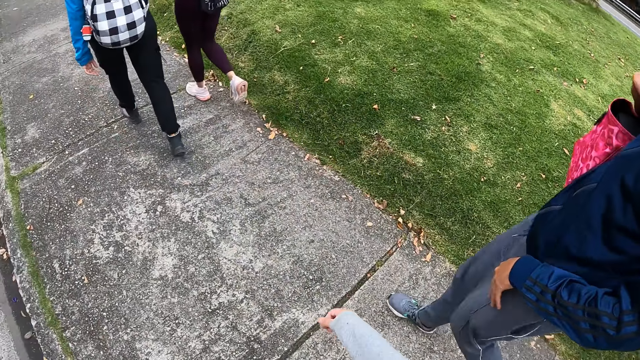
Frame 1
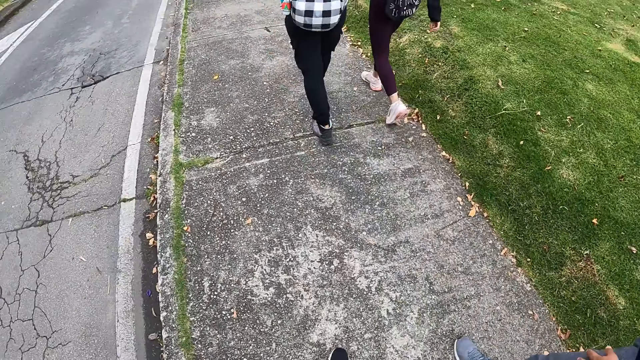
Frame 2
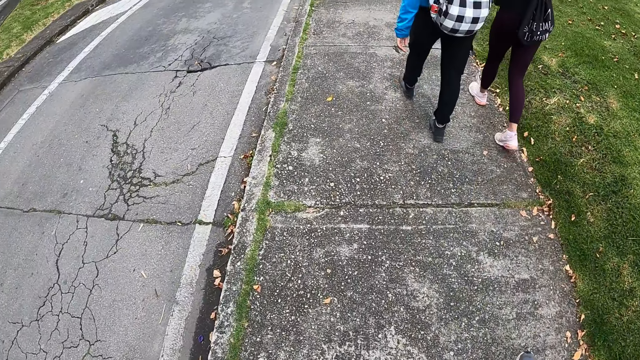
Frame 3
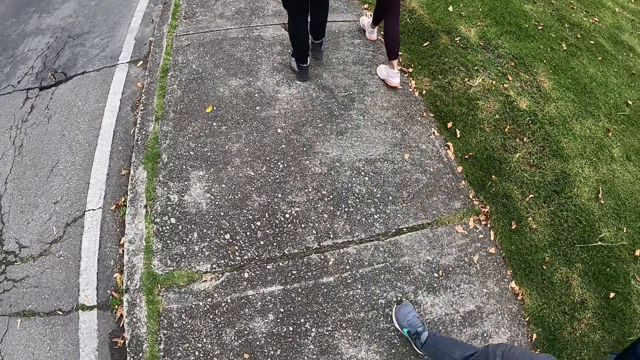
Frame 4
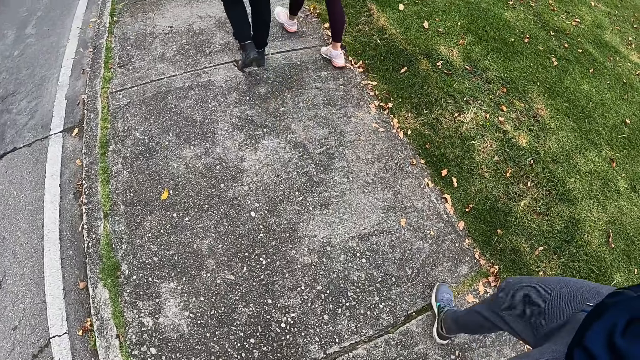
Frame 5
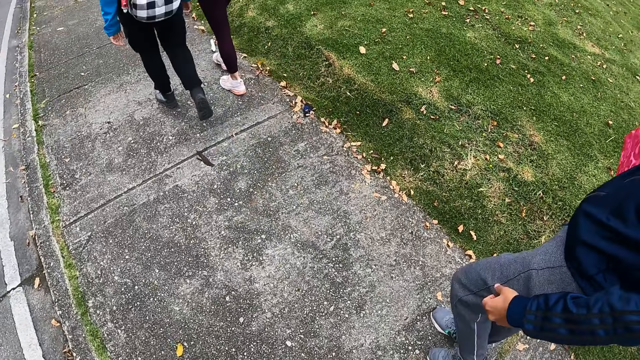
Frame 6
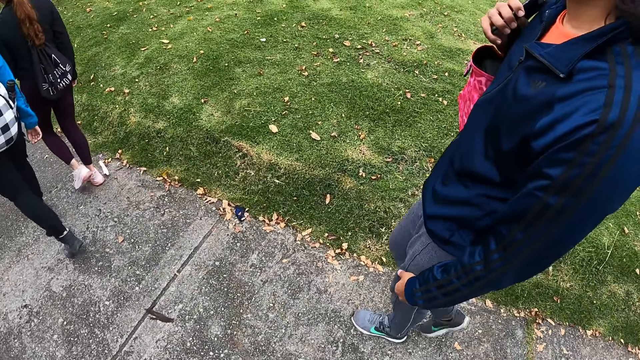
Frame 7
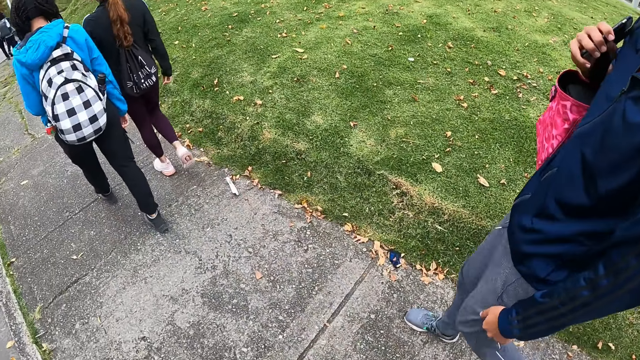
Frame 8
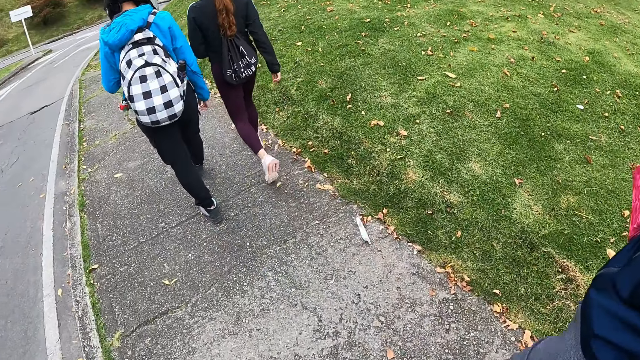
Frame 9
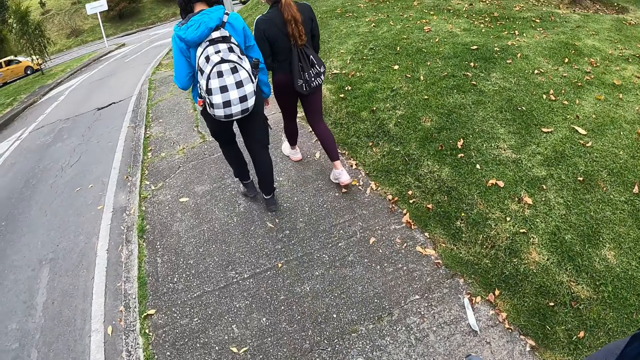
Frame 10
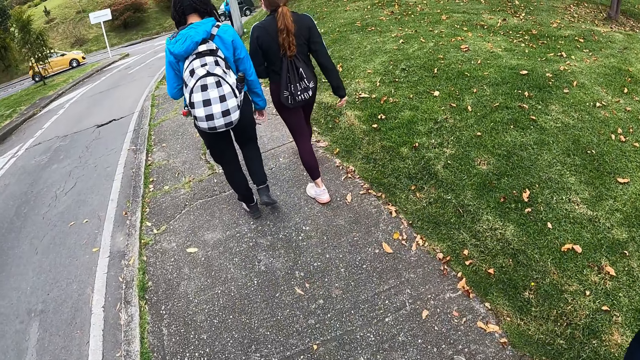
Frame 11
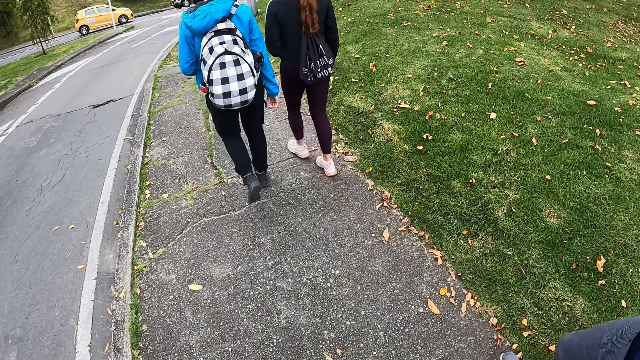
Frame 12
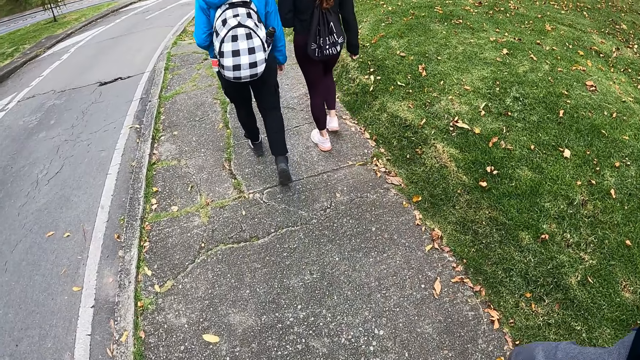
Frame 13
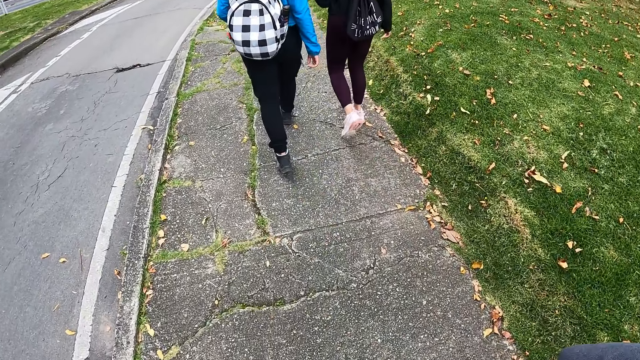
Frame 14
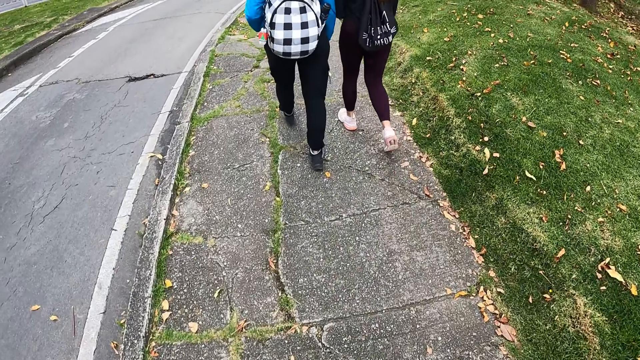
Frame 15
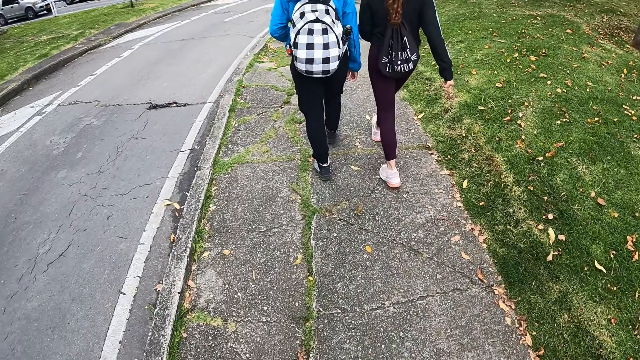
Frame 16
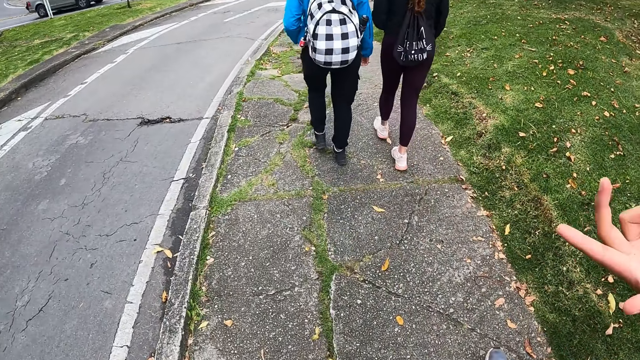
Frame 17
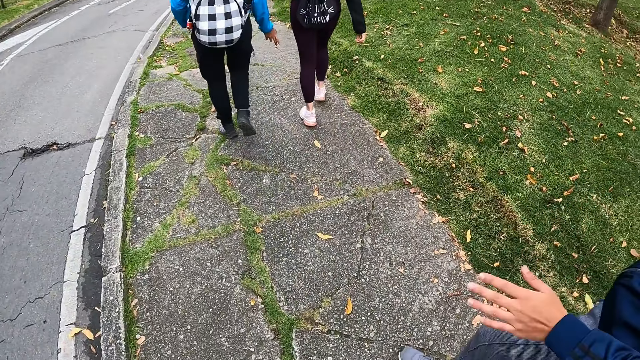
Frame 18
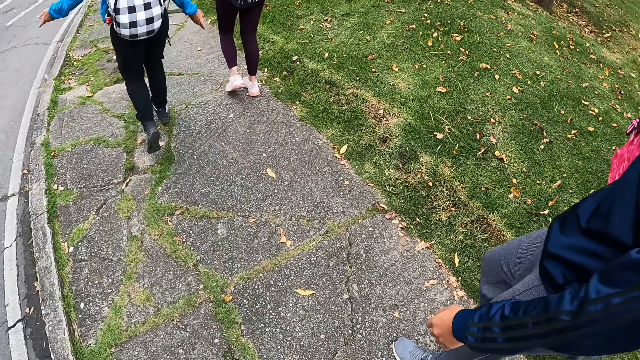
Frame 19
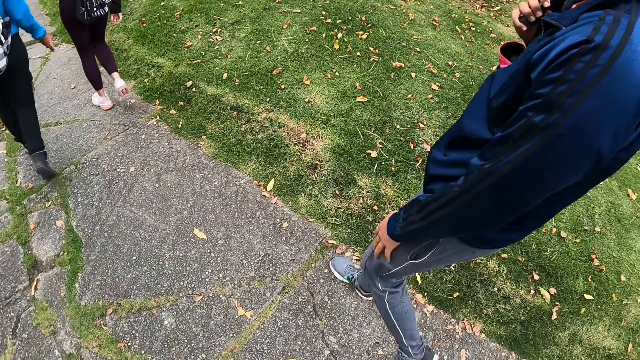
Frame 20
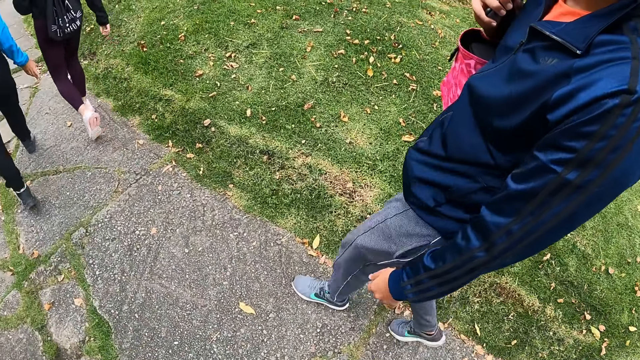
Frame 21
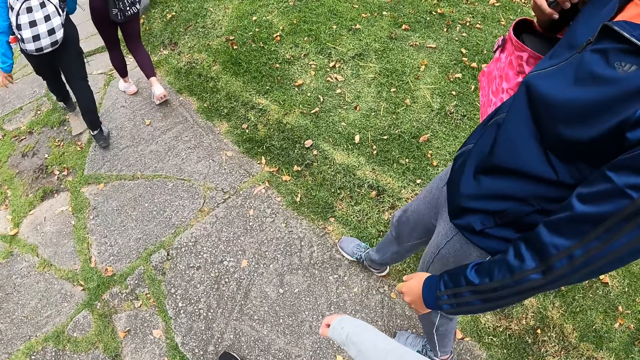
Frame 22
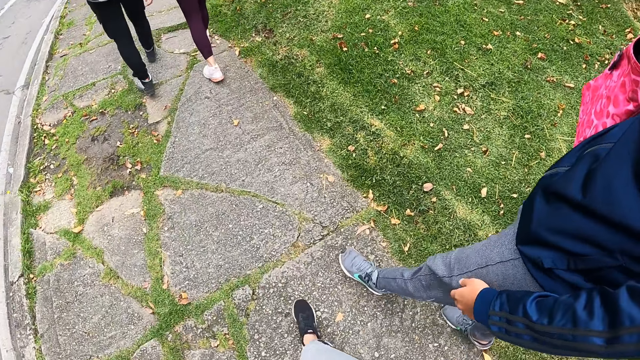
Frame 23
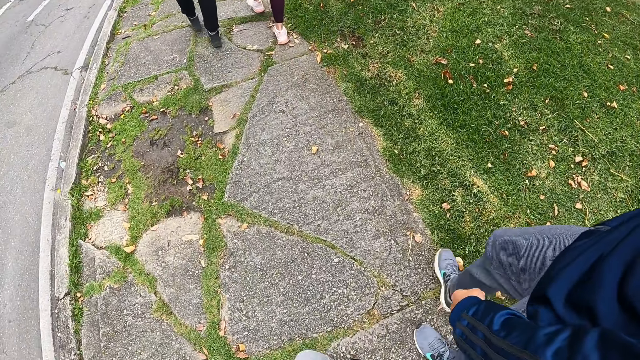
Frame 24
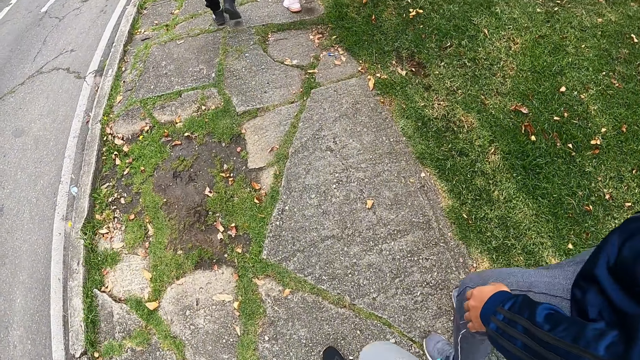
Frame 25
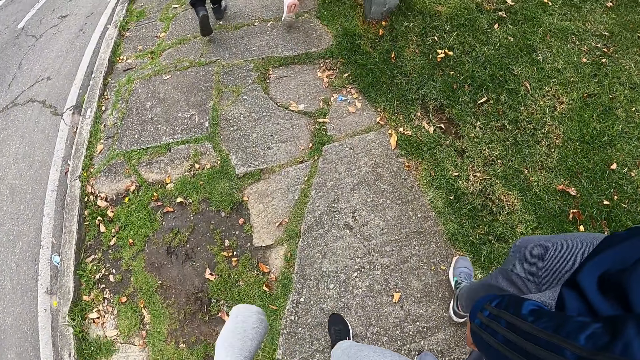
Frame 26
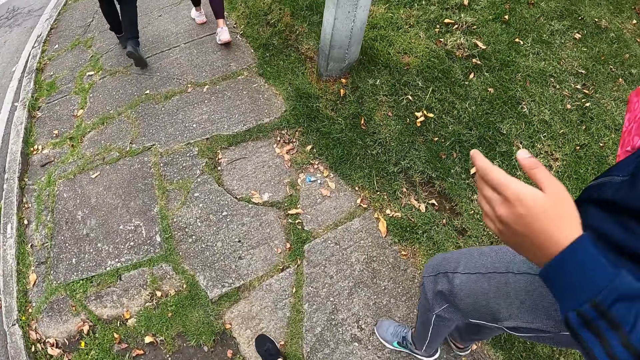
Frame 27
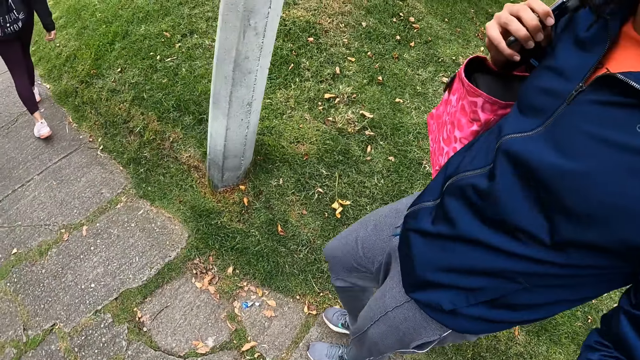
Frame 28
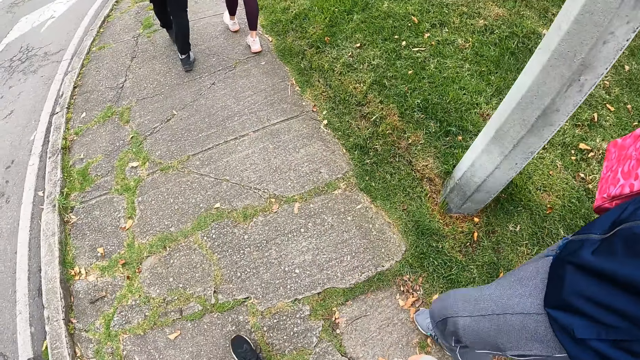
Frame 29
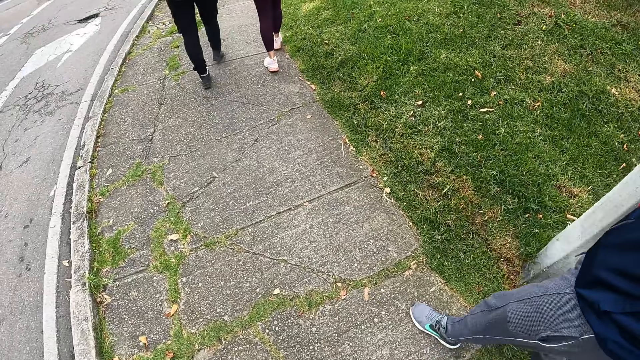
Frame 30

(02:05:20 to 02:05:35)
The camera wearer and other people walk along the sidewalk. The person moves her hand. The camera wearer and other people walk along the sidewalk.

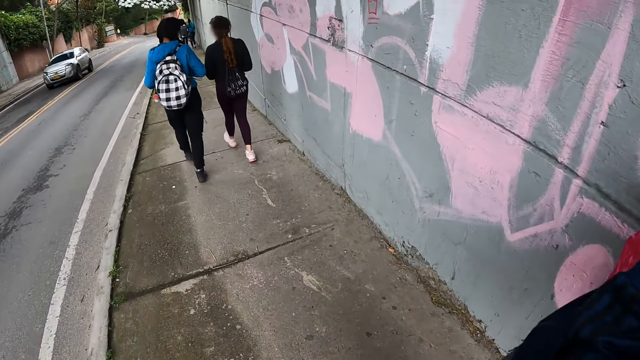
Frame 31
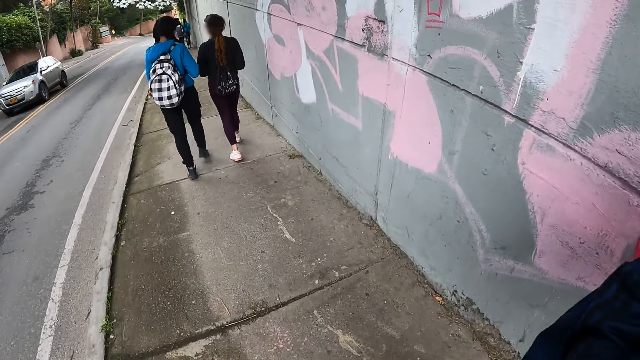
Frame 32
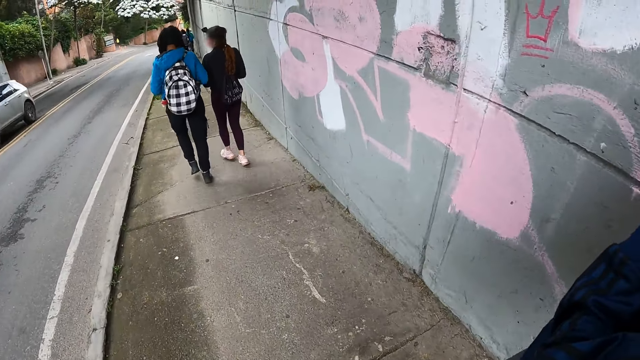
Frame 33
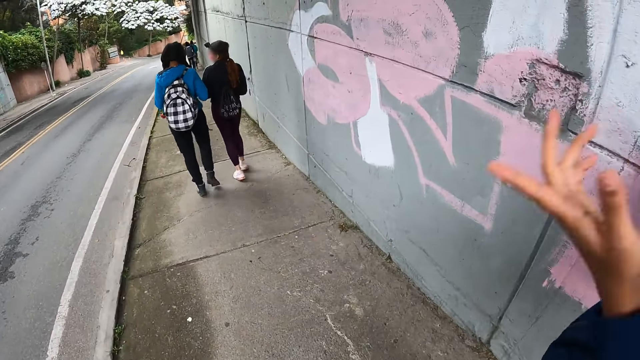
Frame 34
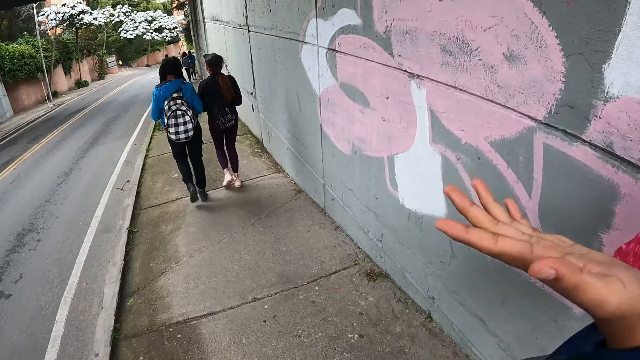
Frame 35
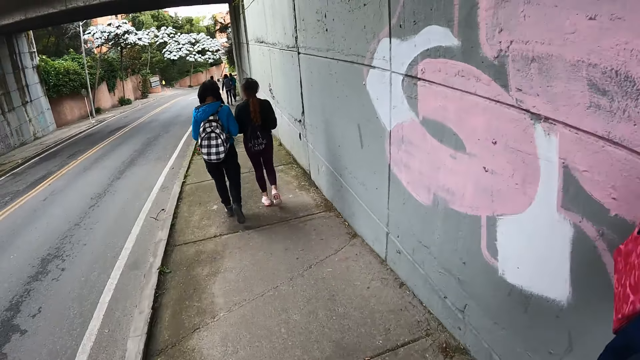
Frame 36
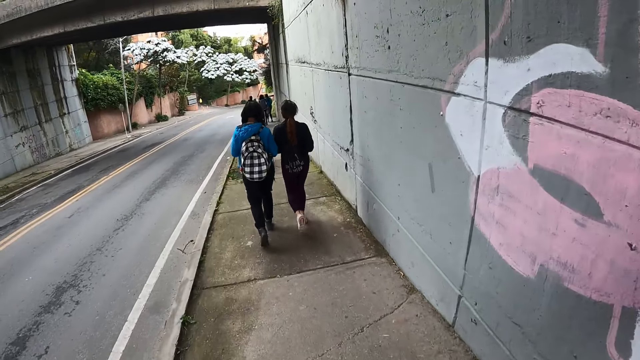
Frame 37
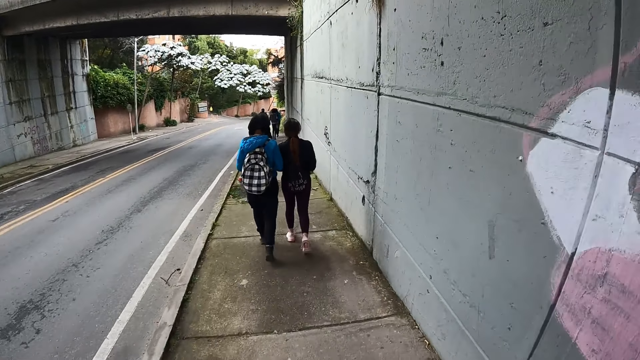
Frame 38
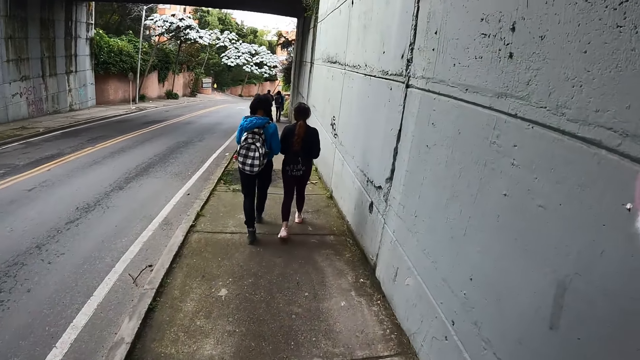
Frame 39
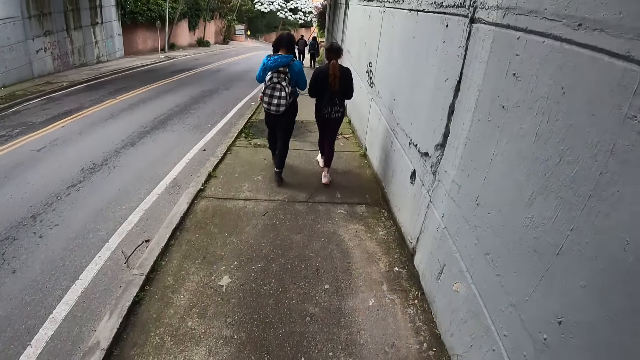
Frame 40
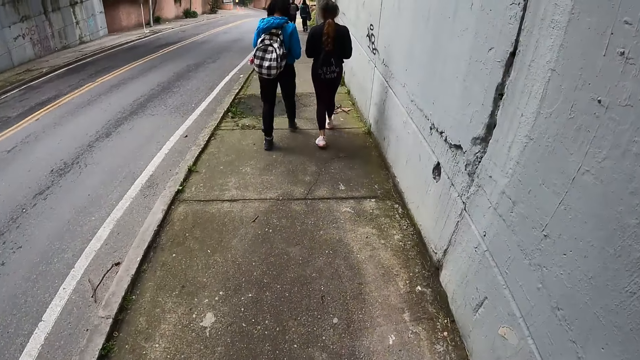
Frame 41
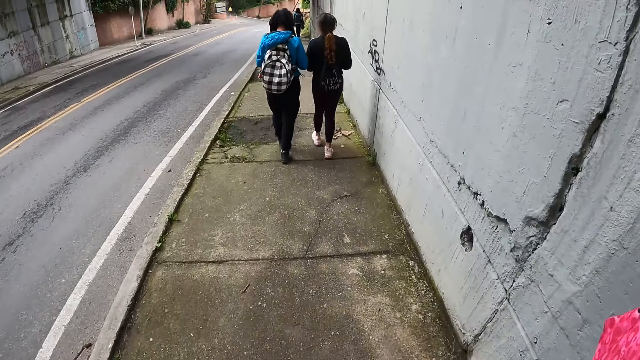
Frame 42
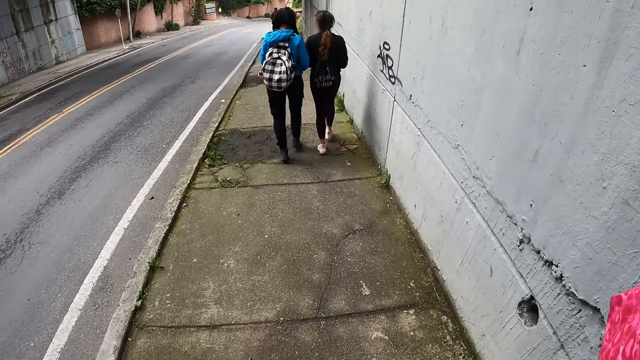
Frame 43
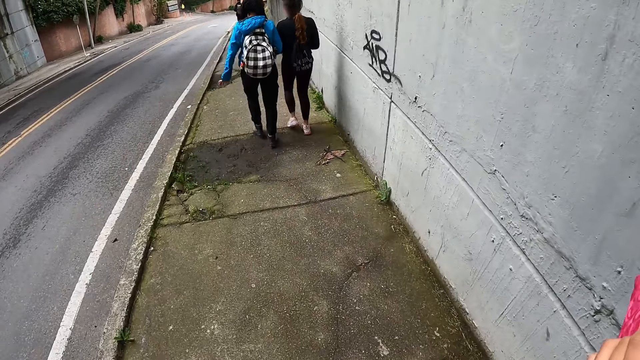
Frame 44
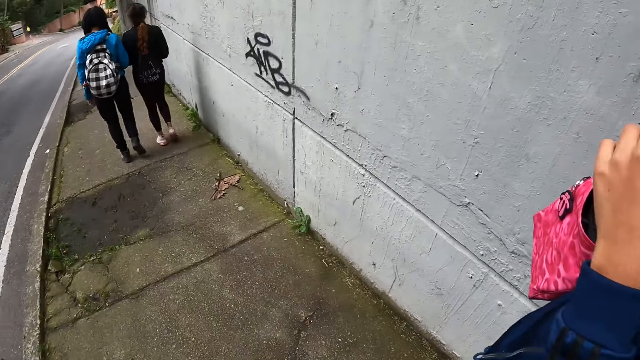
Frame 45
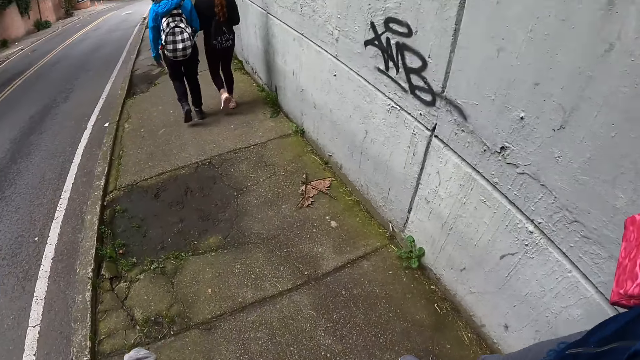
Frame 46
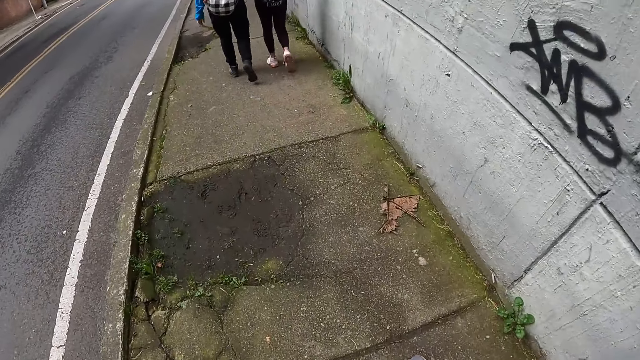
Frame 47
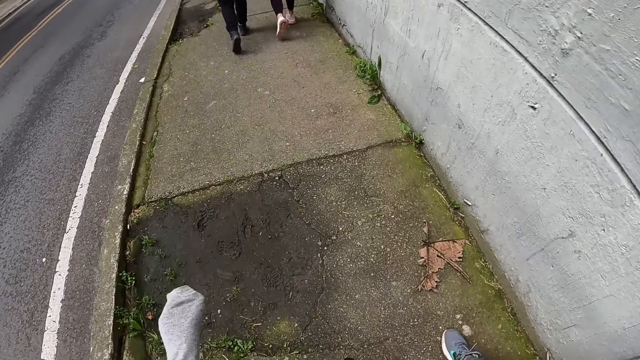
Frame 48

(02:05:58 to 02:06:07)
The person moves her hand. The camera wearer and other people walk along the sidewalk.
